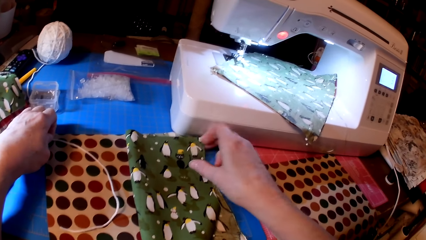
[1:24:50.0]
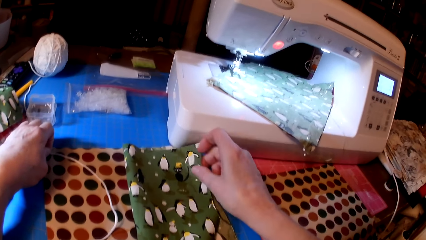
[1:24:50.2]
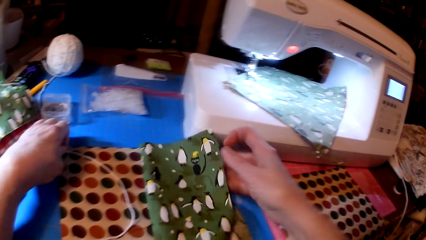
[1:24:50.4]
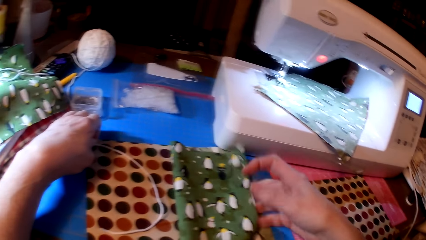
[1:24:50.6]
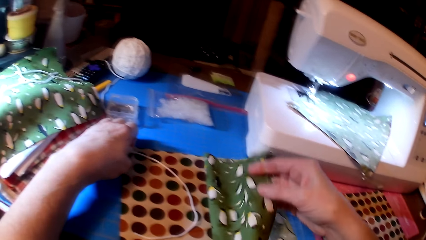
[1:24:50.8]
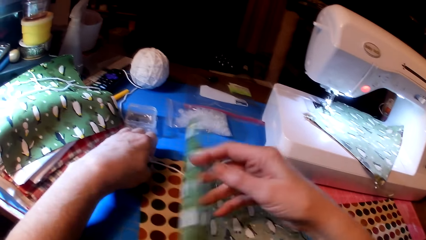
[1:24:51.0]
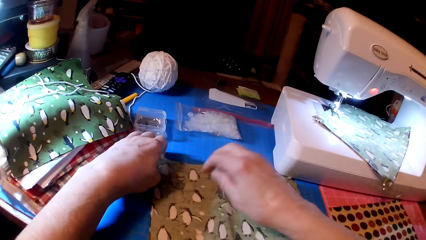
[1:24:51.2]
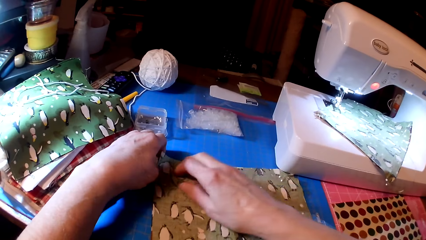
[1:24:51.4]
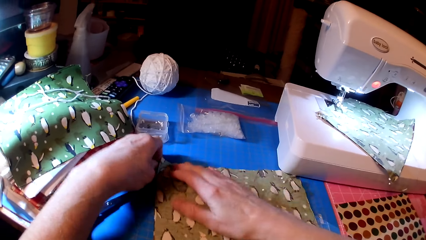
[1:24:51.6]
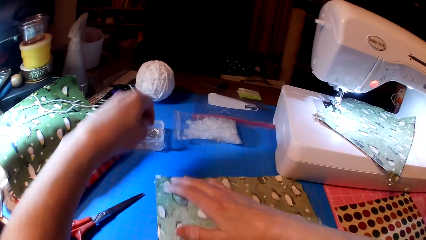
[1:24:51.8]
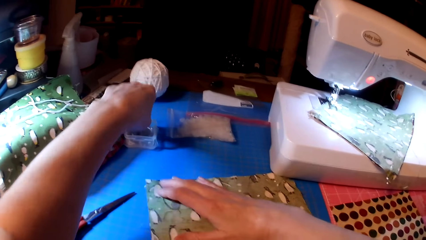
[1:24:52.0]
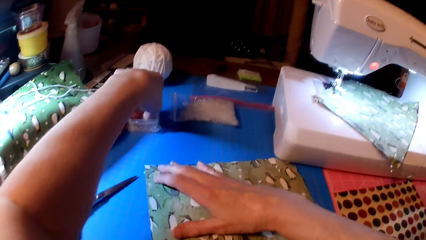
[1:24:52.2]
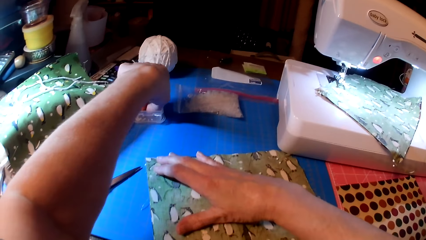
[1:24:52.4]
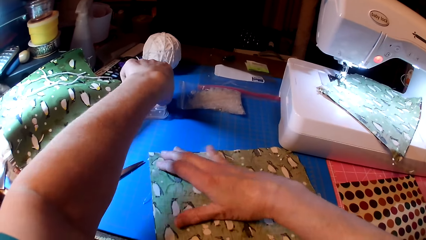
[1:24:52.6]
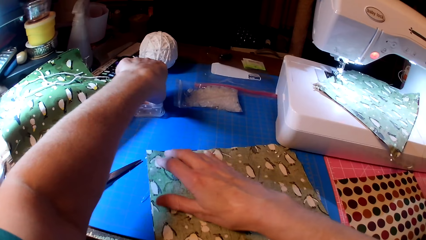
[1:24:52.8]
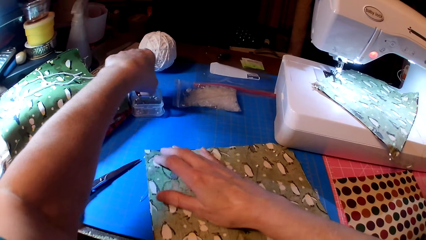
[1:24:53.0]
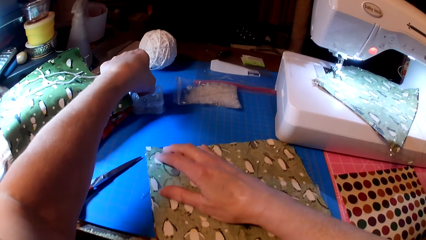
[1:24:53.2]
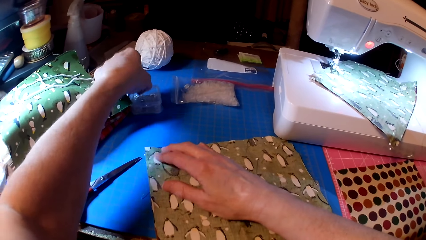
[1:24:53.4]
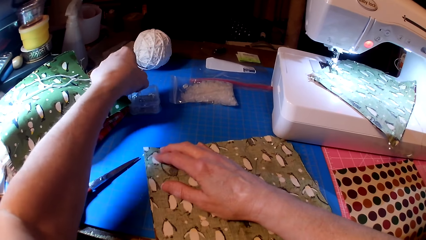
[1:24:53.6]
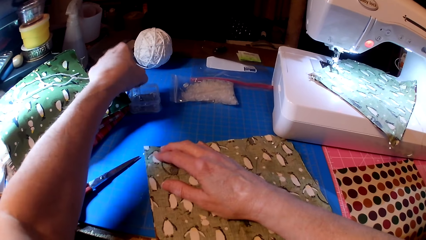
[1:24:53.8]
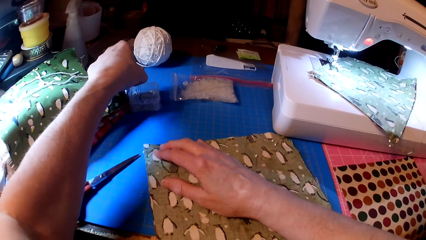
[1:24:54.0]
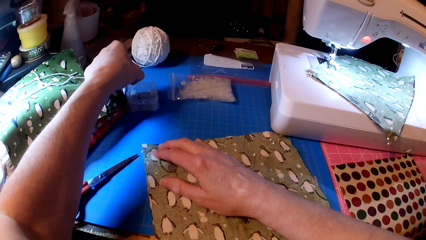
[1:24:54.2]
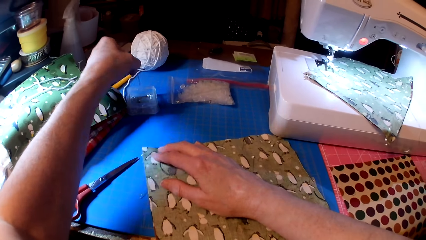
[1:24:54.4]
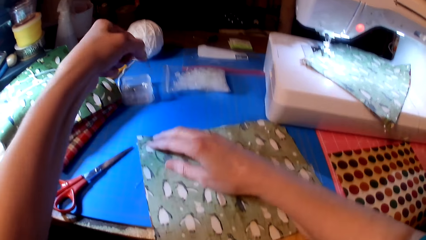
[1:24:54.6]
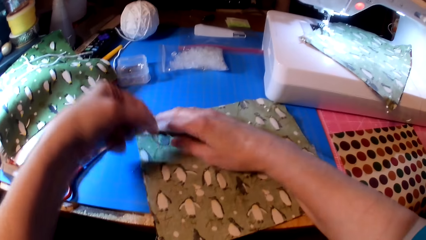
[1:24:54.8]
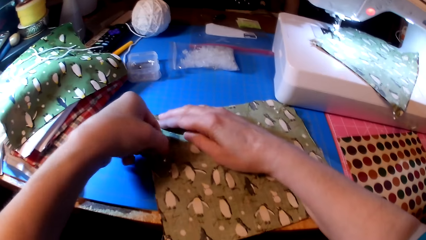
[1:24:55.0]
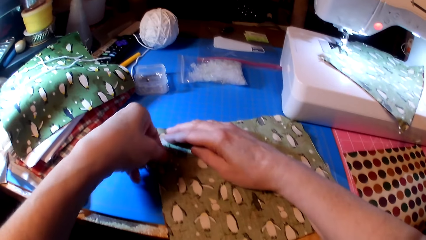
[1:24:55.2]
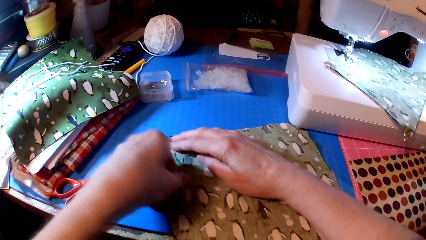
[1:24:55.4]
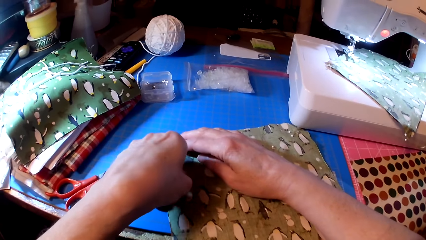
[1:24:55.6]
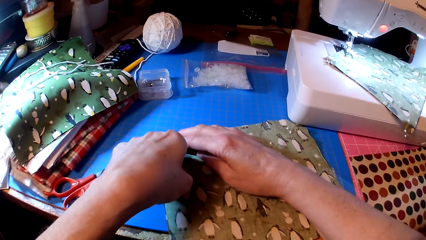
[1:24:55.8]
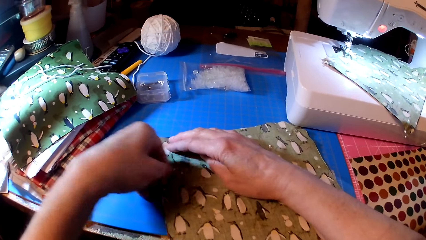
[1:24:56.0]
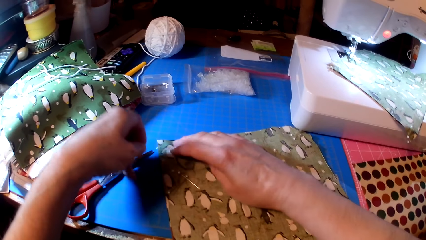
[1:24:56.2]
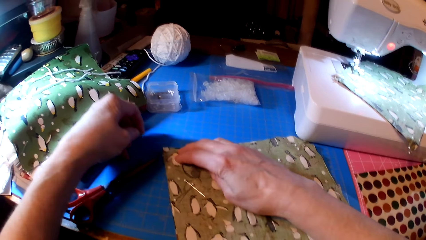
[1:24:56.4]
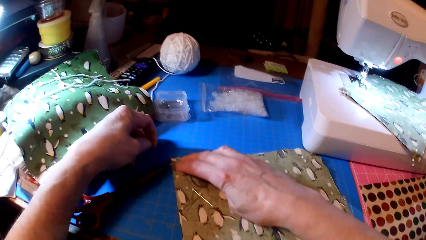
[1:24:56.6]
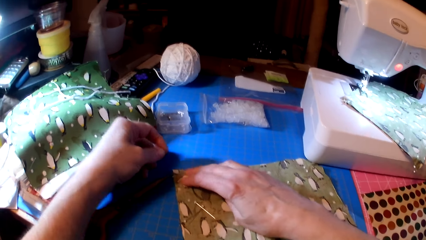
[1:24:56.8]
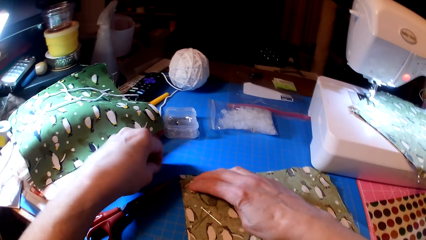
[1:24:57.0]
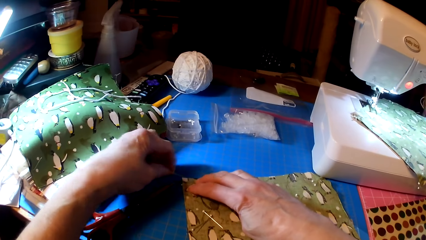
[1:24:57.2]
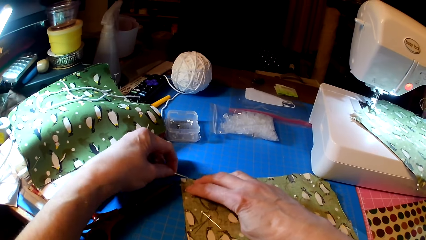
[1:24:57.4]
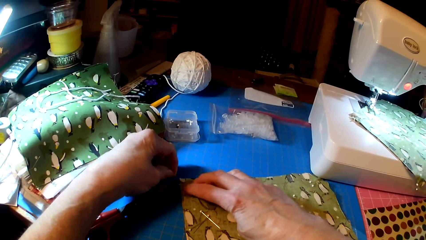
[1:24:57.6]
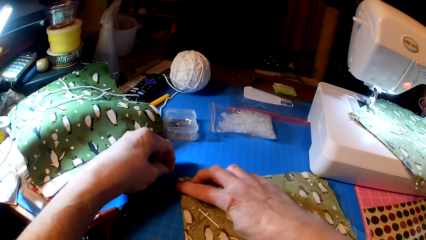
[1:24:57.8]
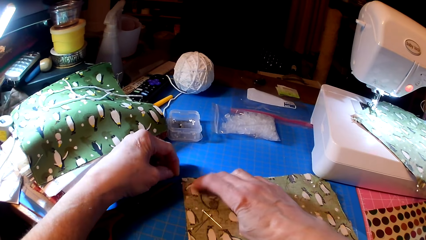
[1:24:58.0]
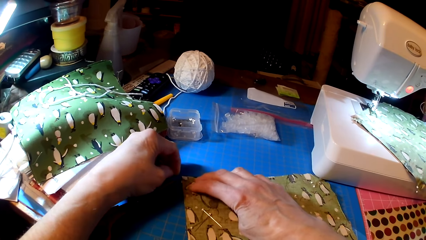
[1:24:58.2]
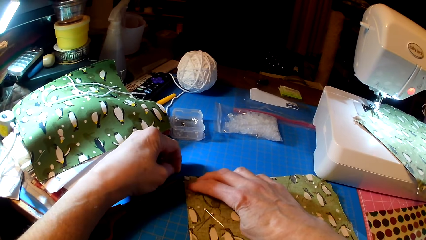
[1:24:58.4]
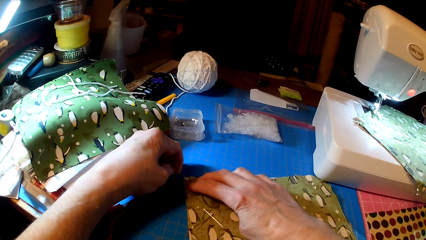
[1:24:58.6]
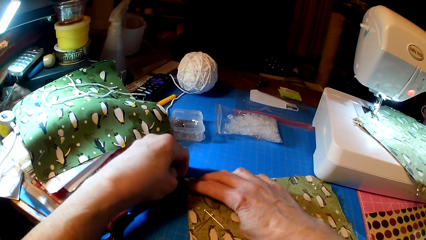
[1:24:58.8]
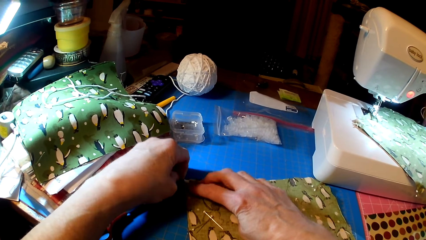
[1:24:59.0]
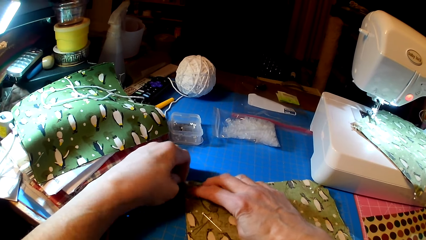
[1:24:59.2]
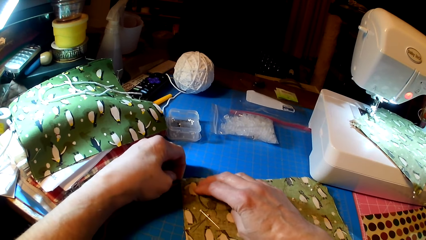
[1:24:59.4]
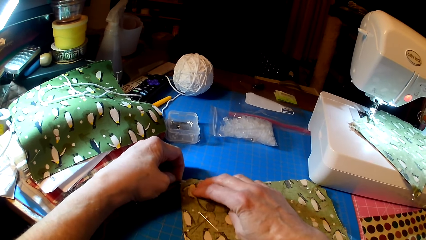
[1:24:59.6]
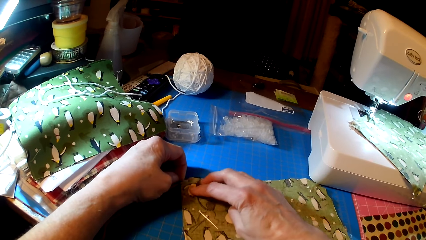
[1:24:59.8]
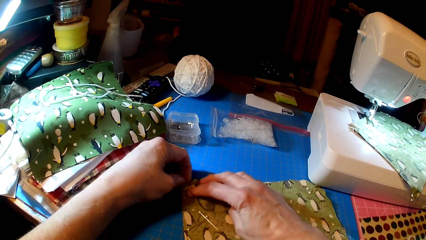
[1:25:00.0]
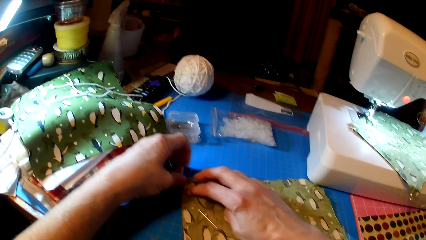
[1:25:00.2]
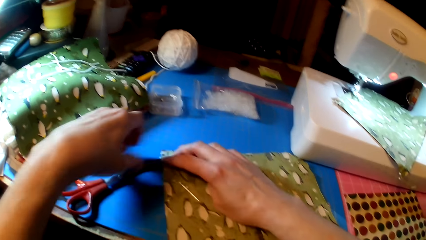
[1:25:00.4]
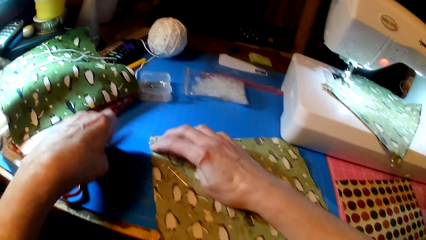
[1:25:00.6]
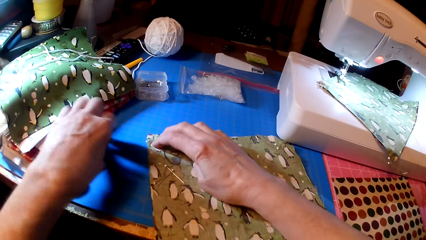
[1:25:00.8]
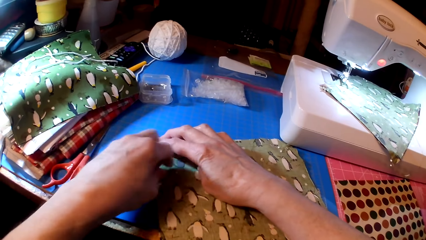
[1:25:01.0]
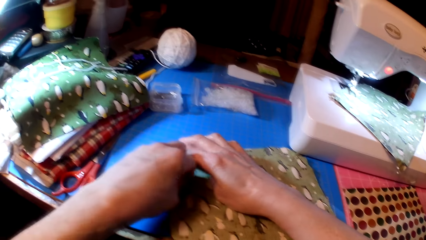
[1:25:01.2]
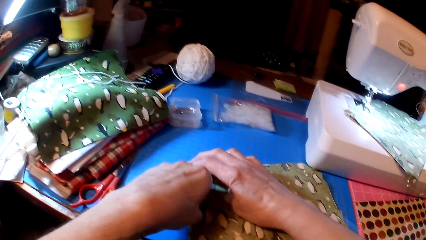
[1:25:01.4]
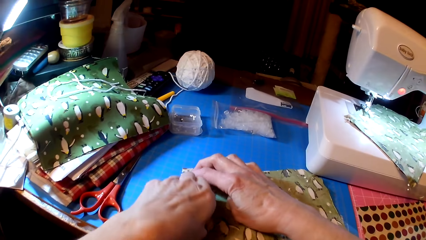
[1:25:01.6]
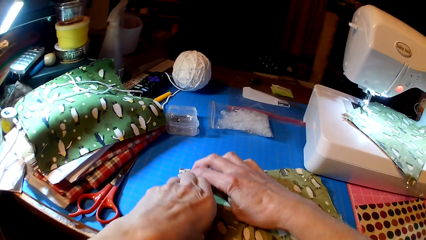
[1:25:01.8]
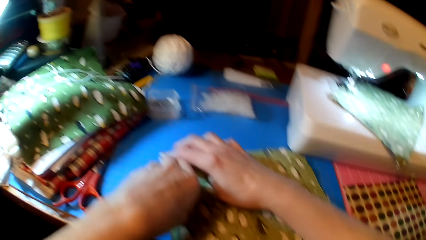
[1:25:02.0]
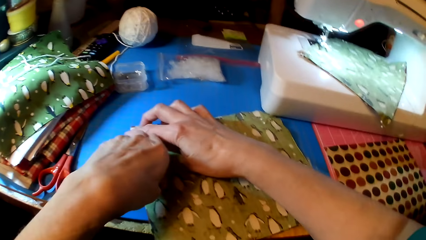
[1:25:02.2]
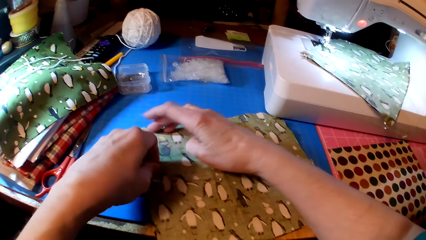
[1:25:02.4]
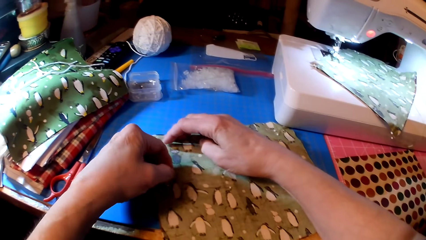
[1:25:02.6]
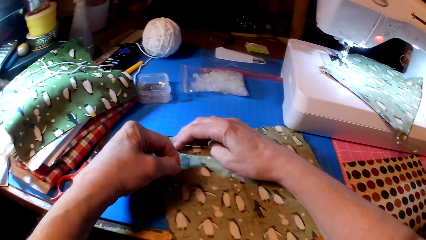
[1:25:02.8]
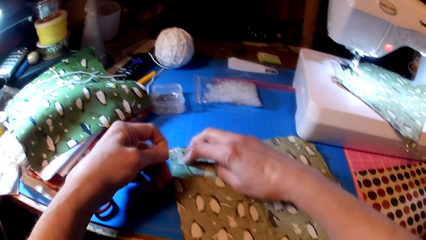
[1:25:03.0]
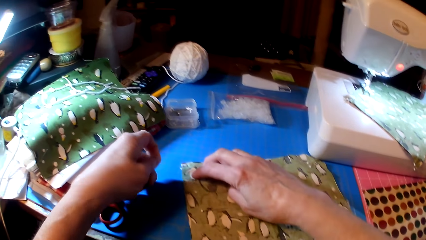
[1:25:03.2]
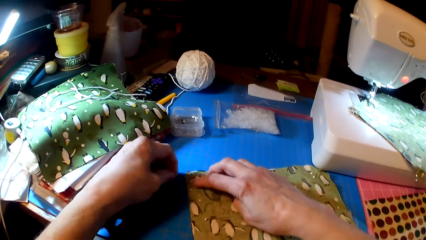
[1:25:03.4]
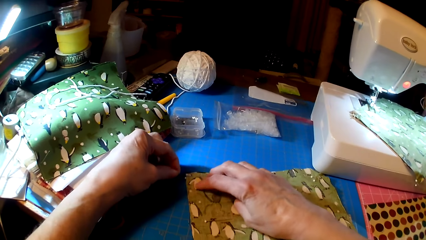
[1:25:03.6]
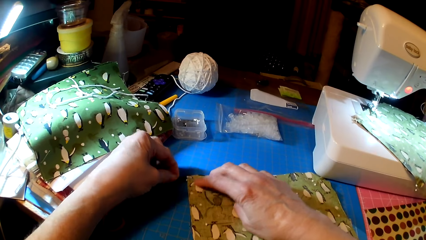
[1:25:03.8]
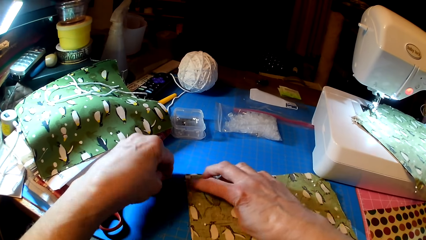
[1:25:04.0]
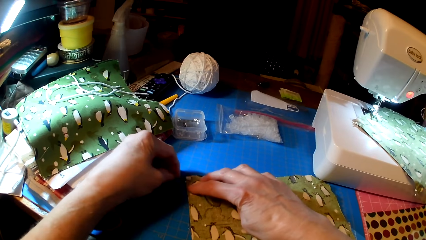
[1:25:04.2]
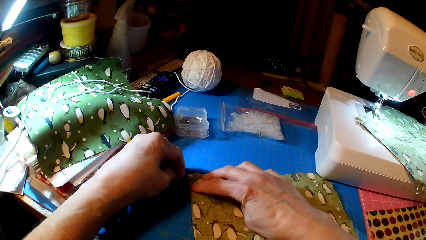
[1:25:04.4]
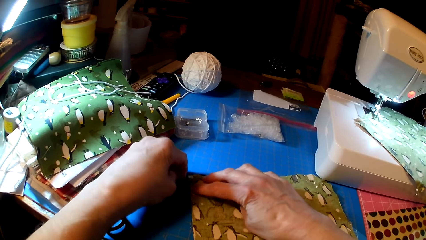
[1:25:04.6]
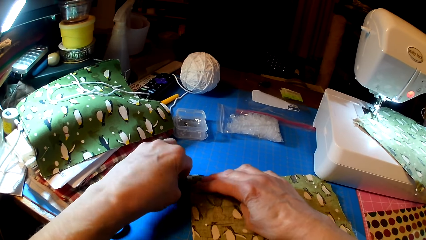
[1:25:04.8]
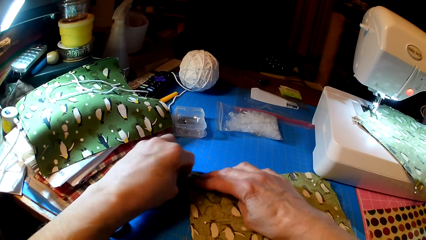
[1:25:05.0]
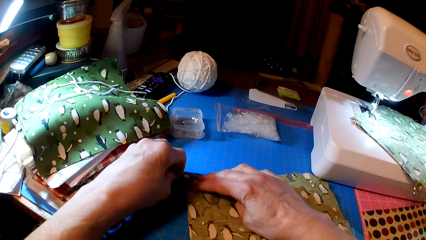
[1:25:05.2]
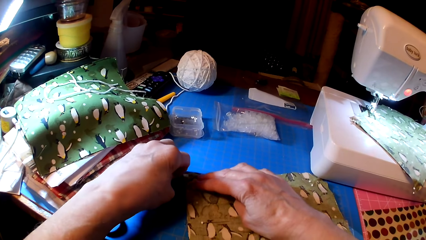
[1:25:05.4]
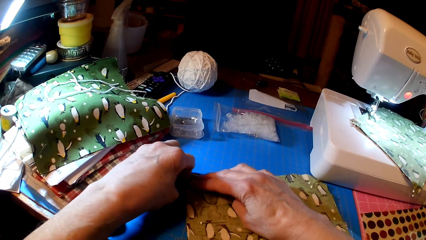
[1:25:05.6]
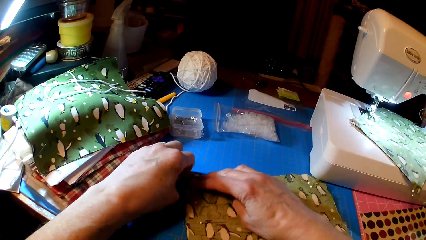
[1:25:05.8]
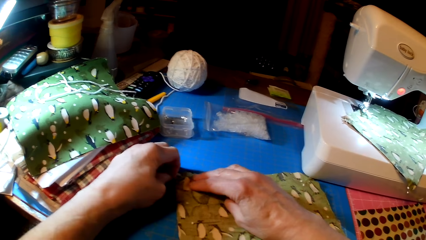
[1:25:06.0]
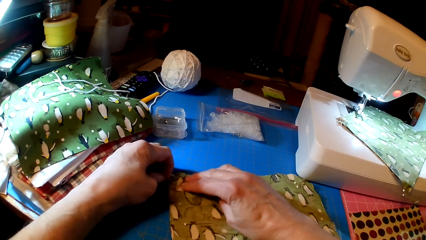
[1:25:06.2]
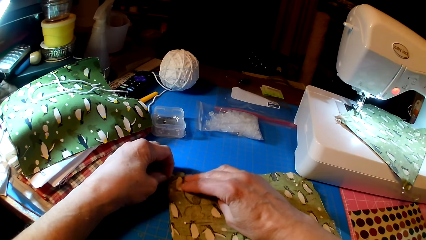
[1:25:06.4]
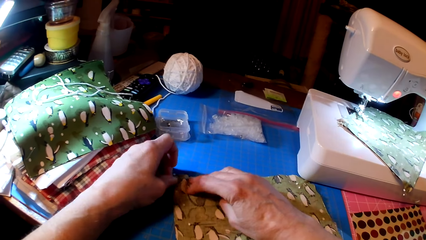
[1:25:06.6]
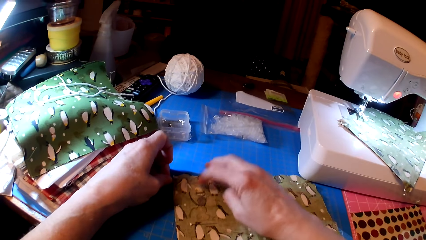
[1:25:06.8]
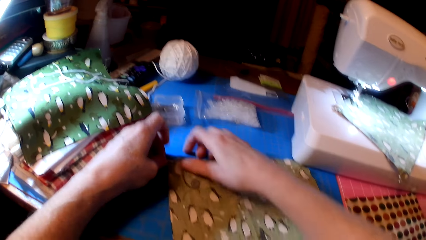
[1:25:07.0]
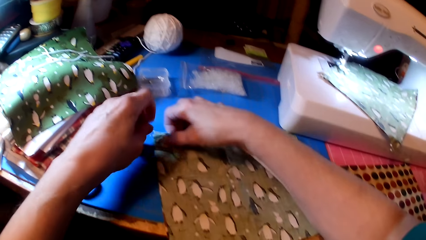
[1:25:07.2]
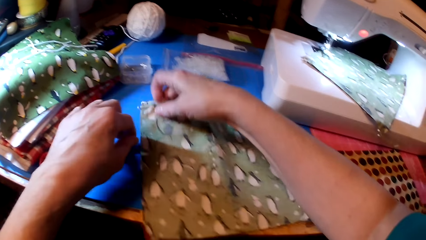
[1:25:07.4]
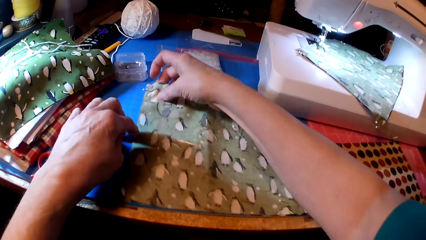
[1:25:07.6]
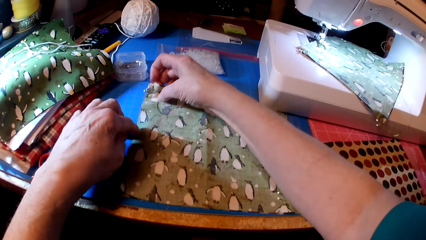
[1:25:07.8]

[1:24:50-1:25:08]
The camera wearer picks pins. They pin the fabrics. They pick a pin. They pin the fabric.
